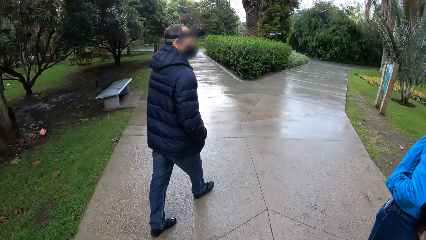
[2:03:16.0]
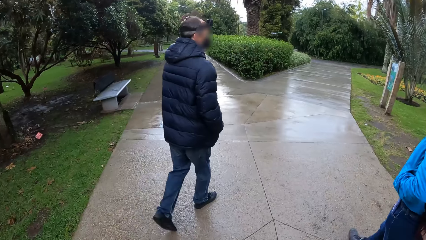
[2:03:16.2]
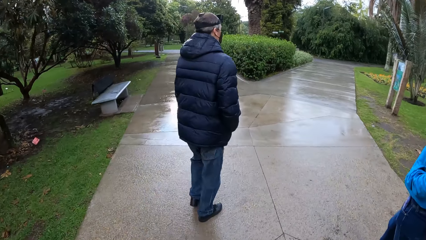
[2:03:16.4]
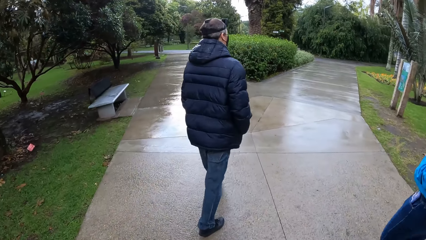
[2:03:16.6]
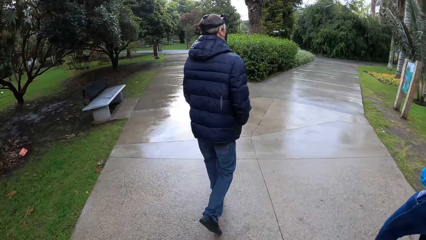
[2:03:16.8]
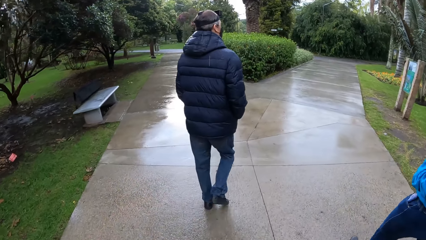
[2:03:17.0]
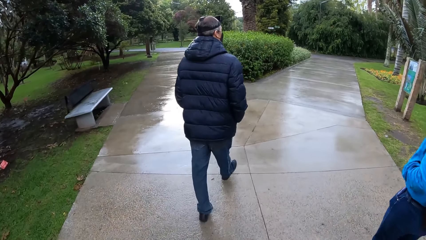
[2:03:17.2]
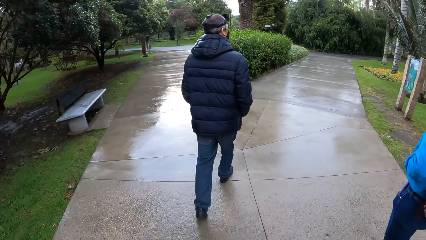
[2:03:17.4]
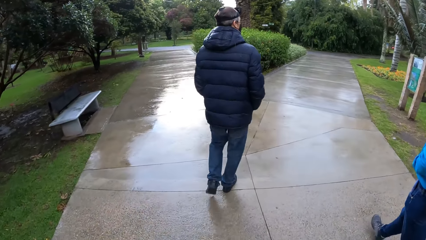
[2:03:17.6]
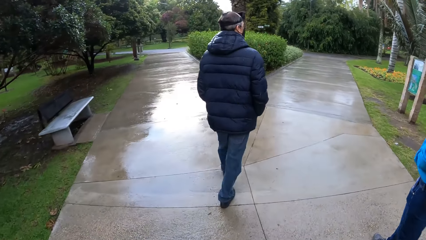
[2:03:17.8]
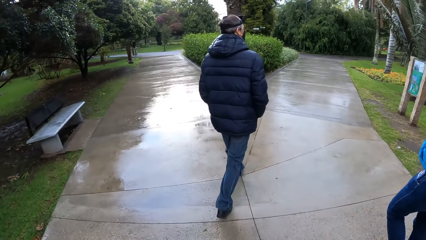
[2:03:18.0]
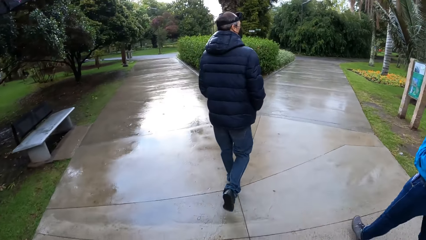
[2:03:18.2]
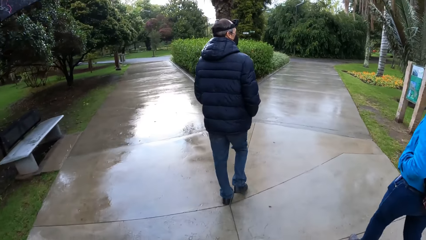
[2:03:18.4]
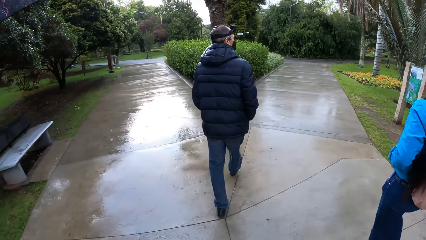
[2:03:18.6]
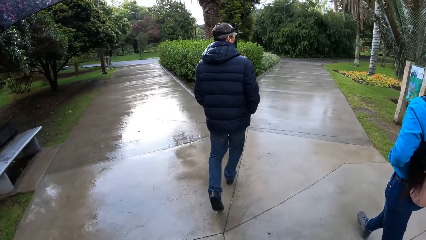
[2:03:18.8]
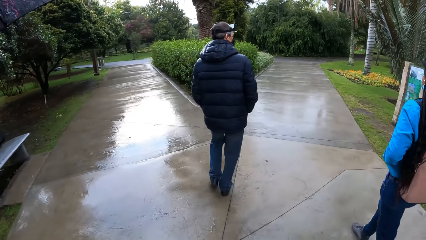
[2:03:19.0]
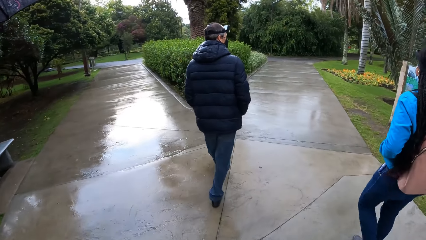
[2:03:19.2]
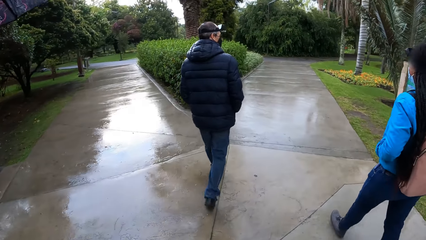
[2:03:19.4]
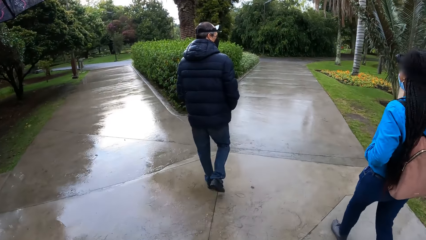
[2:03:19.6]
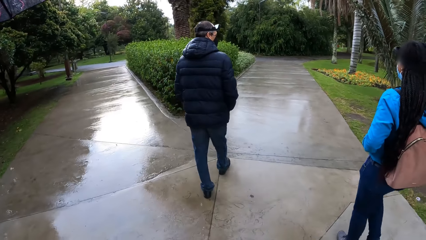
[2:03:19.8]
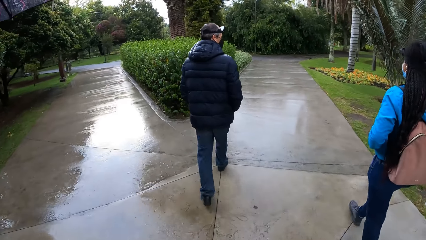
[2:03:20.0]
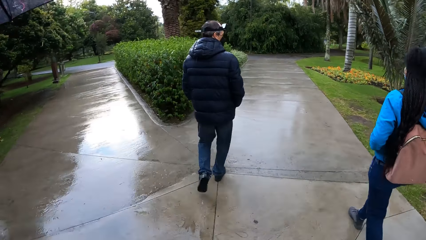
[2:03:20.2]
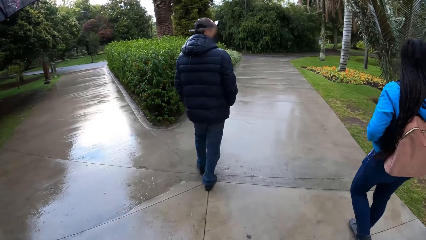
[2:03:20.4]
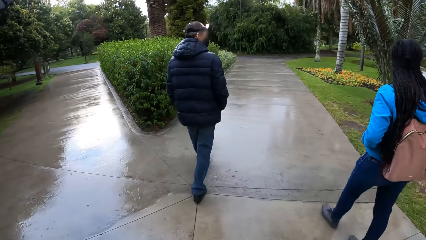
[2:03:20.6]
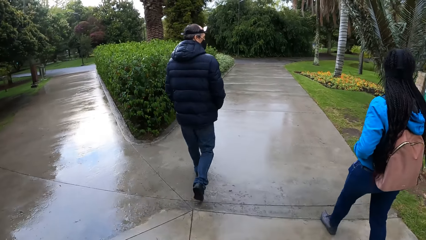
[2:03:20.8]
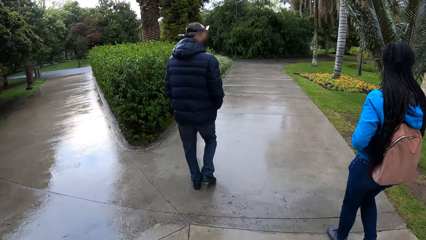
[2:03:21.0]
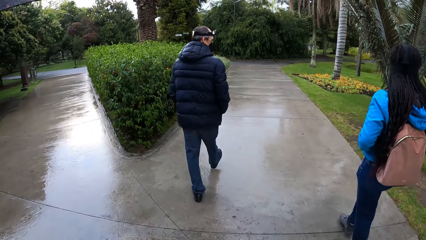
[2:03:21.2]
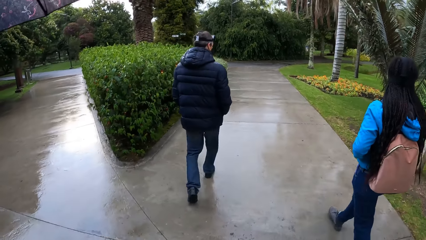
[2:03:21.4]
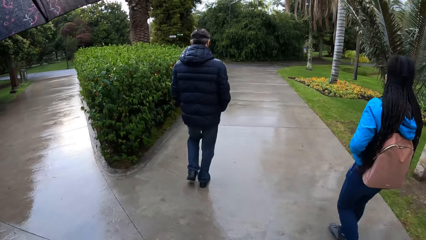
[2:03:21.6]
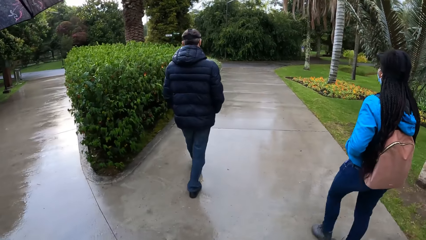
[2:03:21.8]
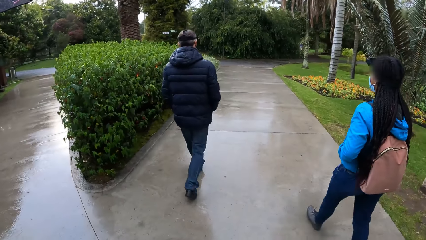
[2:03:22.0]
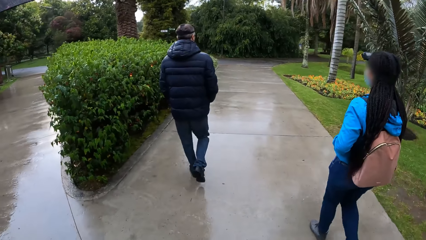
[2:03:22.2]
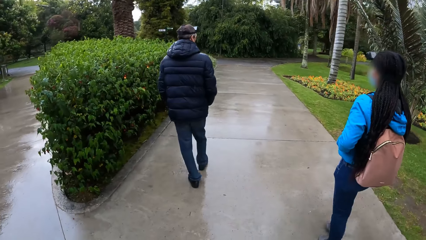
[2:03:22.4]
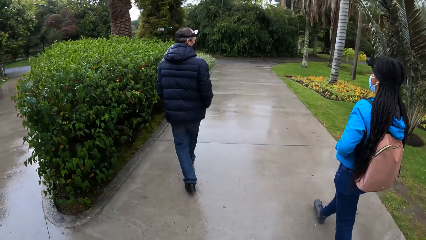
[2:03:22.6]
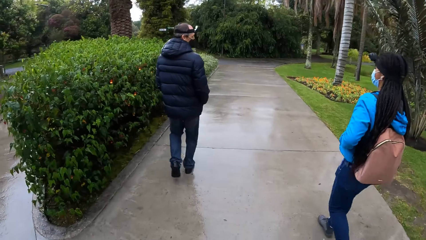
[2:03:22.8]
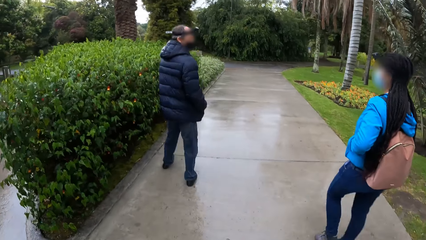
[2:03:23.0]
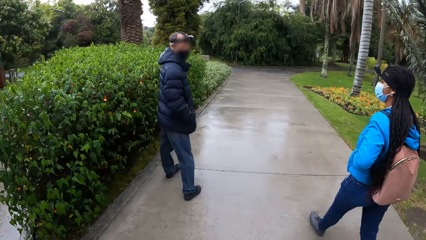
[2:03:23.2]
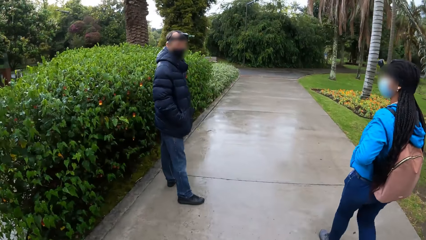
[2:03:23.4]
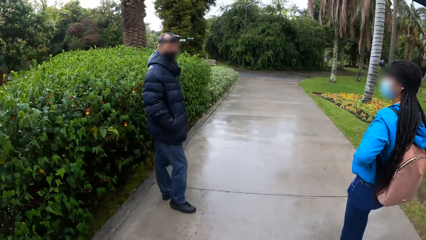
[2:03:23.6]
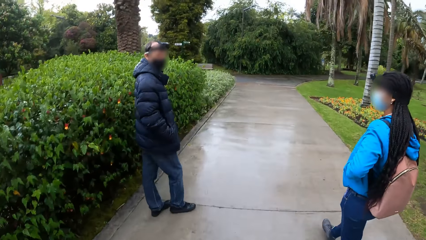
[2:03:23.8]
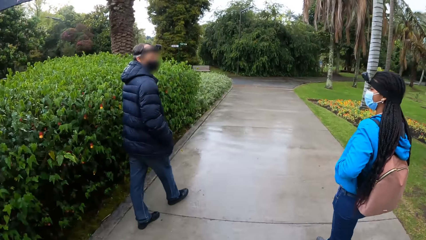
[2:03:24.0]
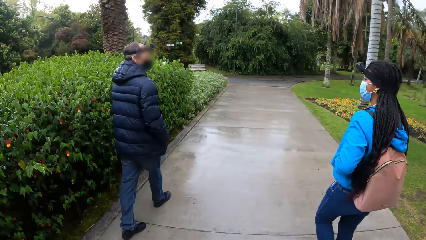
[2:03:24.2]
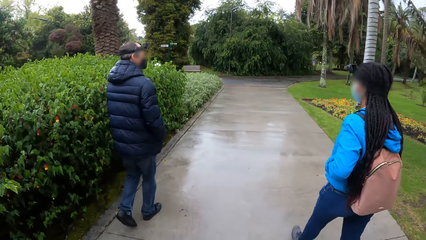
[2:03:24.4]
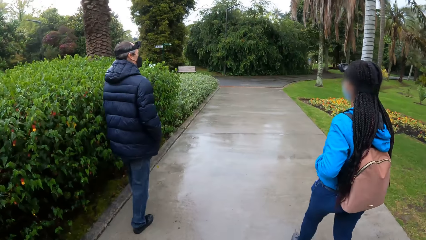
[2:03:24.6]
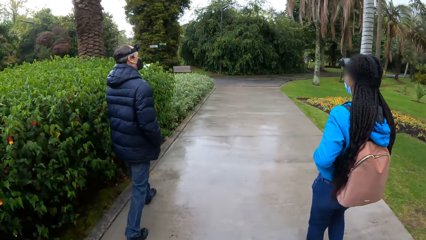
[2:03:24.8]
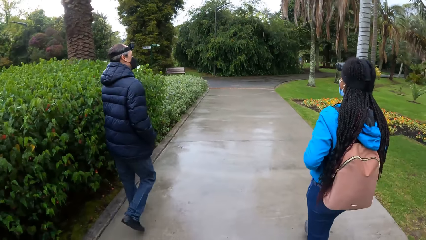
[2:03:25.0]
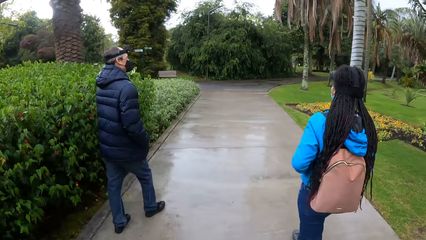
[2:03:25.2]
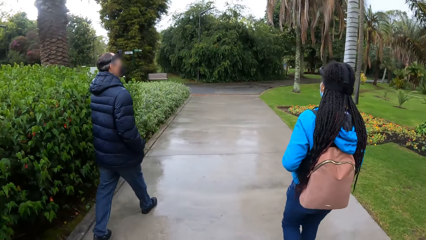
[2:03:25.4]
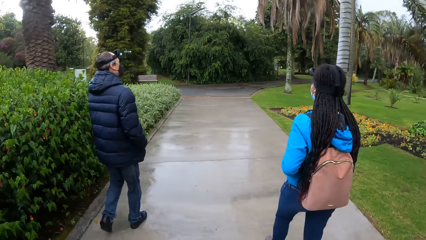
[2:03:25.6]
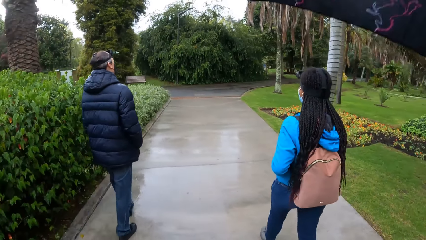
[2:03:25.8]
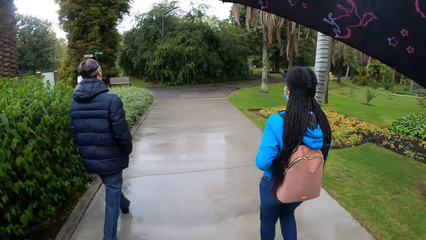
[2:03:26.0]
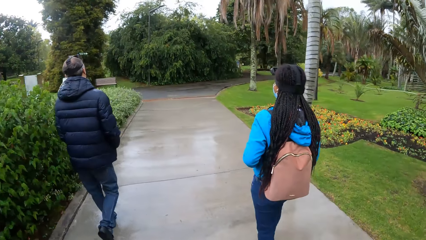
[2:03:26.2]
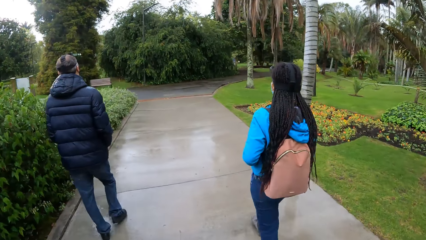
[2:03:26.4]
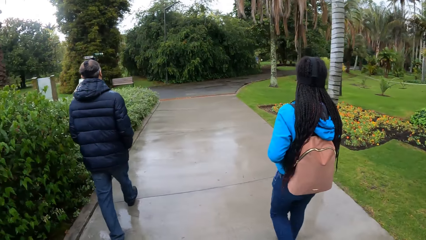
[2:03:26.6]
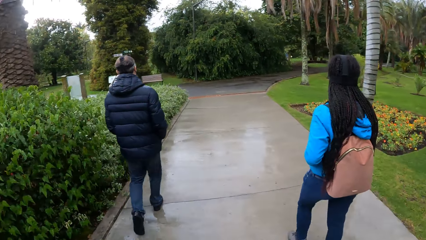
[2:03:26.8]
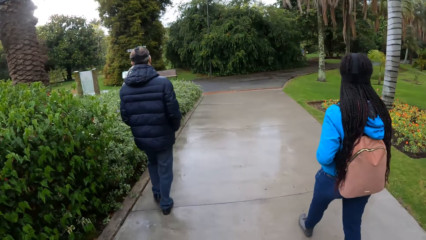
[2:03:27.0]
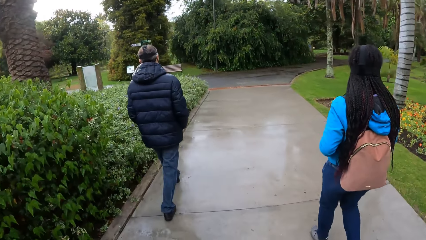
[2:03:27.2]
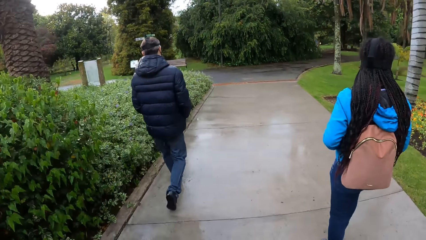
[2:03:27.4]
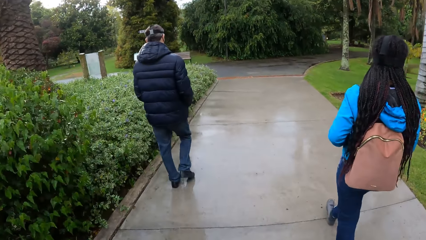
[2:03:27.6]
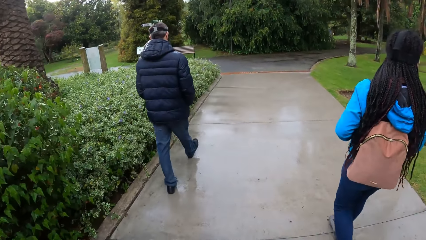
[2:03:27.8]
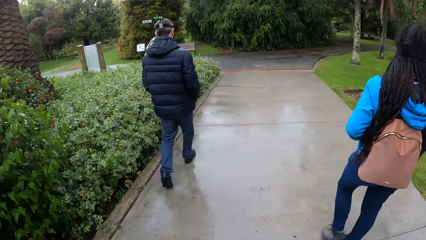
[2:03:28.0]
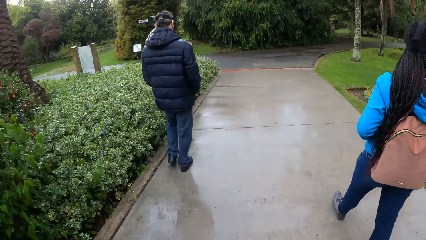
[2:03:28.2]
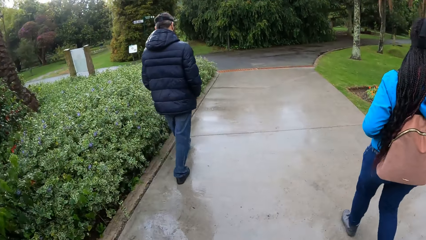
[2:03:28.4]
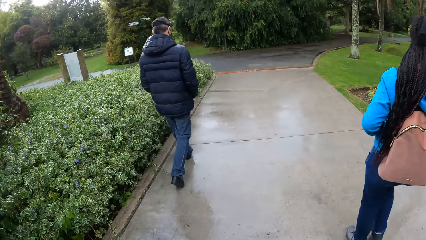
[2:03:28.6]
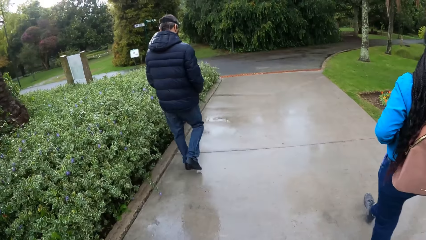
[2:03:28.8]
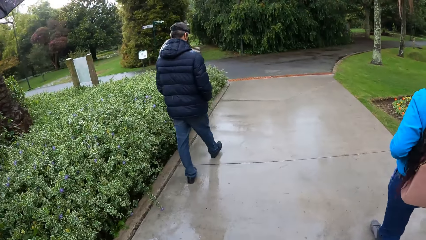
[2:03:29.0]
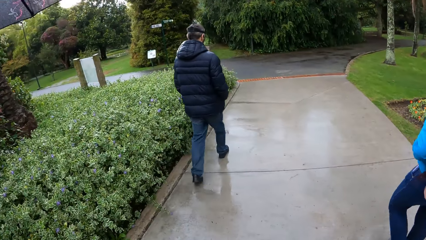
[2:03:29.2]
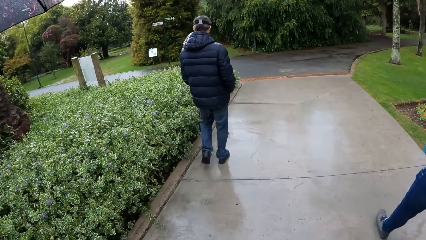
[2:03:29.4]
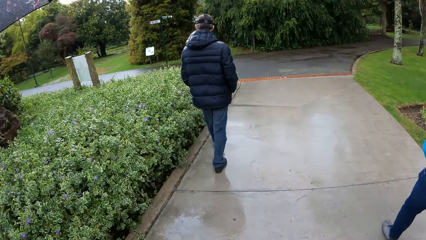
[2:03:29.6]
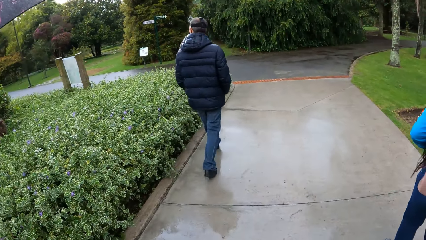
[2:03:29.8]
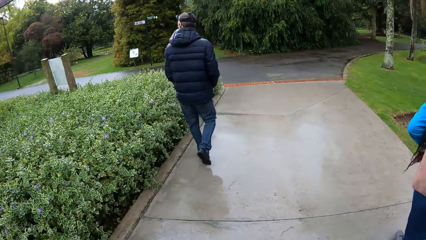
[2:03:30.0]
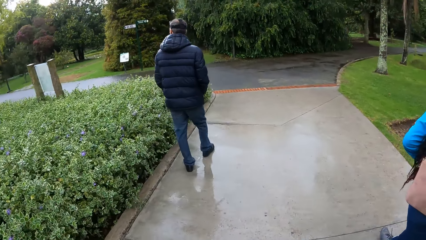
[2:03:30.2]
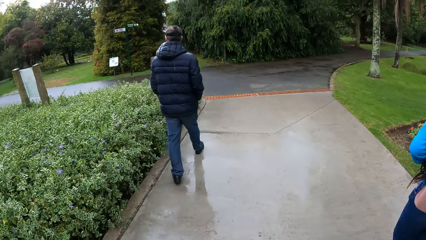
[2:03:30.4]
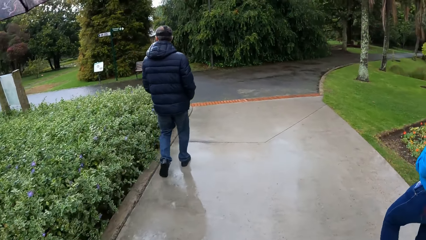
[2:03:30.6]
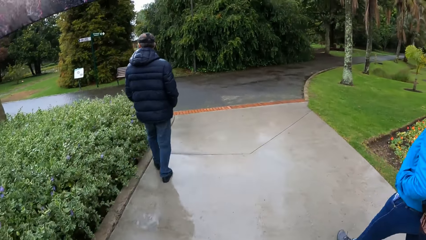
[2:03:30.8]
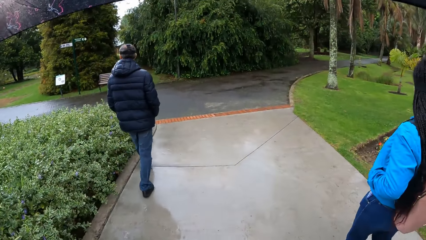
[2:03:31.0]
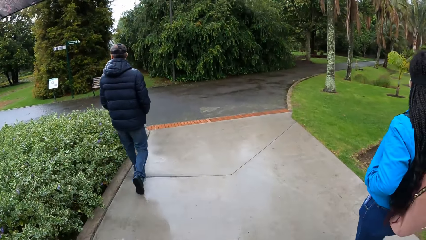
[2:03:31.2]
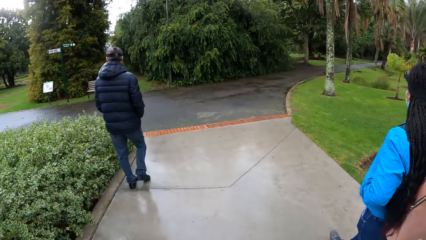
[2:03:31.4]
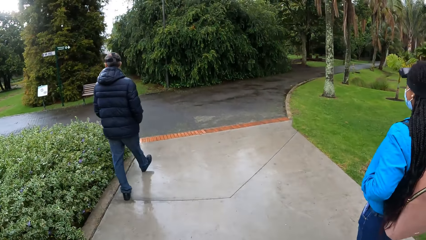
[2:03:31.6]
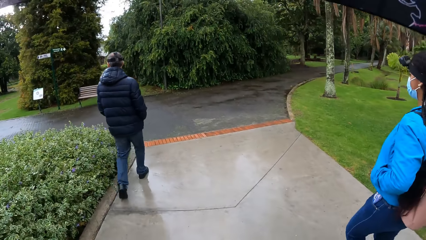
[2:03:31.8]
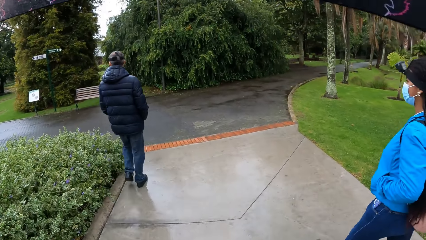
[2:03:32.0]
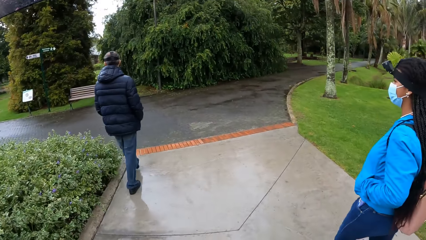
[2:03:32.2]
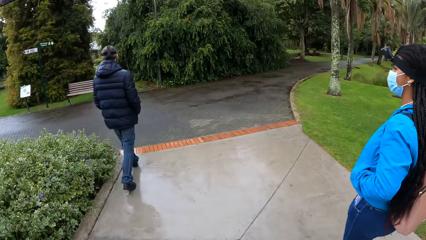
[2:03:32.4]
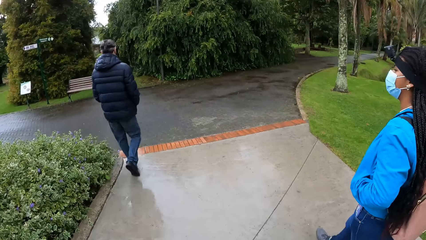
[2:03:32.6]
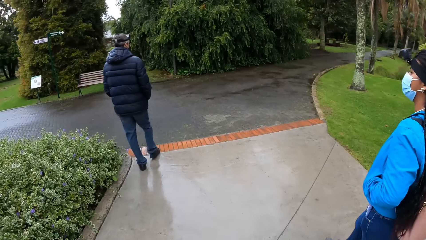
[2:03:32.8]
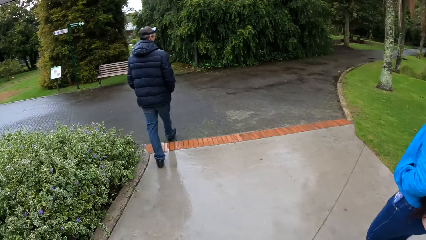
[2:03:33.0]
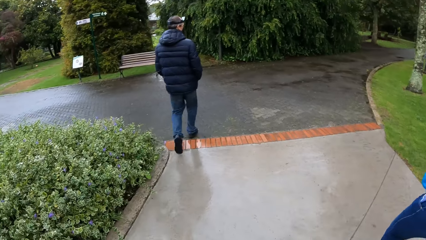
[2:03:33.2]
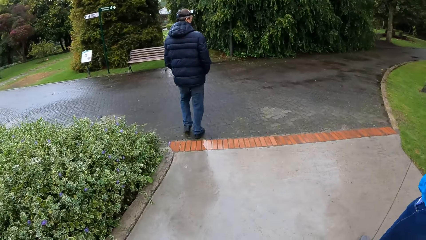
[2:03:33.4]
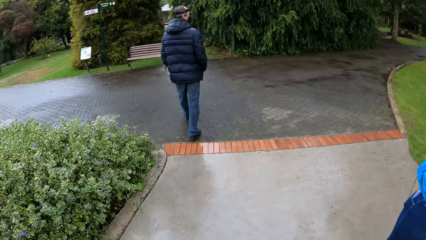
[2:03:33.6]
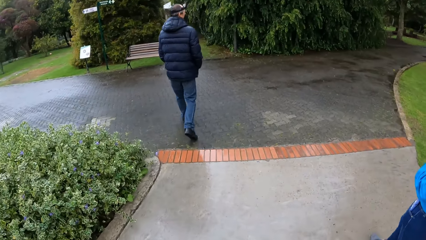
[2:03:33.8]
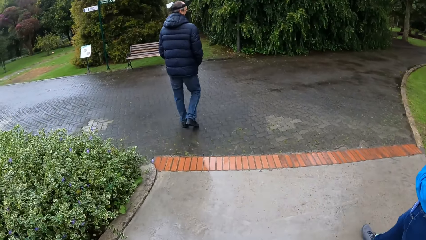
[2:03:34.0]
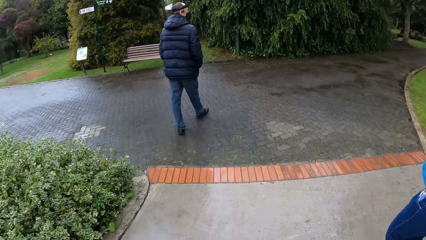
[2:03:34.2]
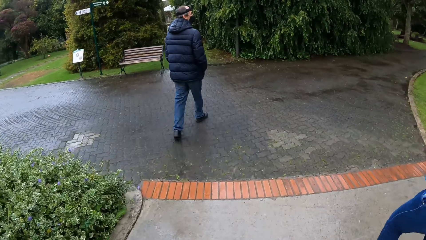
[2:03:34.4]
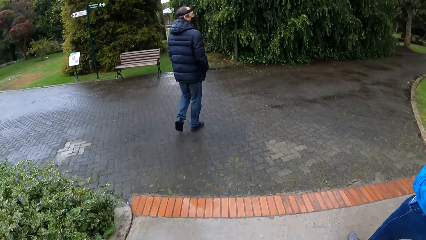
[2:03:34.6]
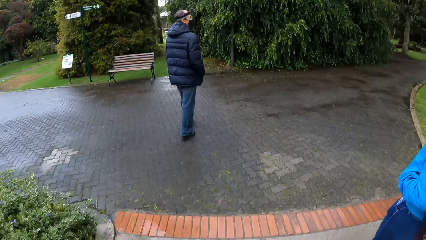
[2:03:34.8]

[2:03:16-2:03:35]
The camera wearer walks around. A man turns around. The camera wearer walks around.
